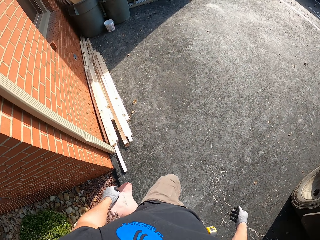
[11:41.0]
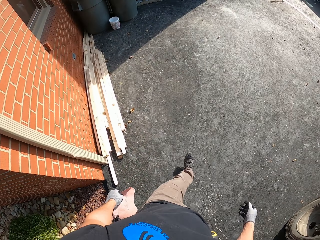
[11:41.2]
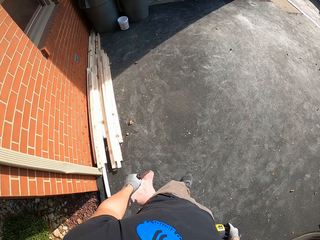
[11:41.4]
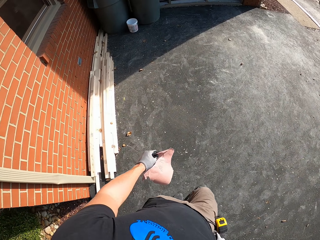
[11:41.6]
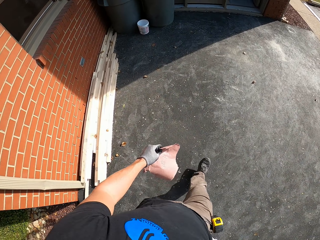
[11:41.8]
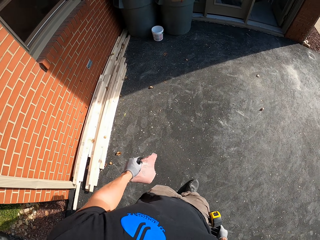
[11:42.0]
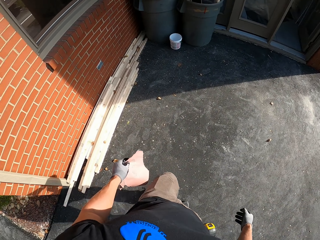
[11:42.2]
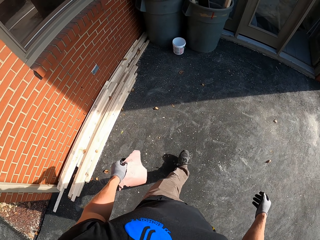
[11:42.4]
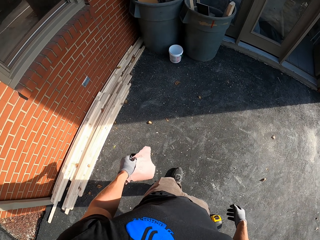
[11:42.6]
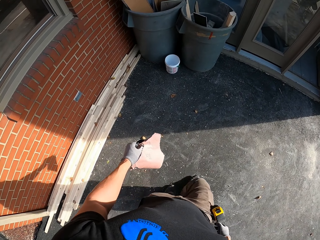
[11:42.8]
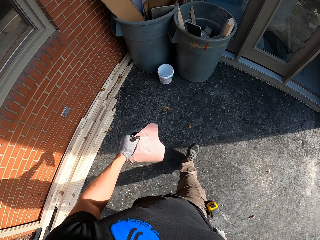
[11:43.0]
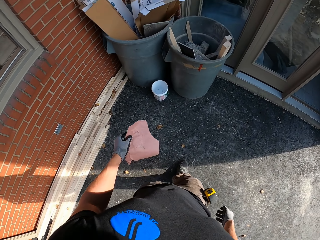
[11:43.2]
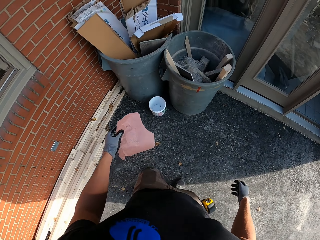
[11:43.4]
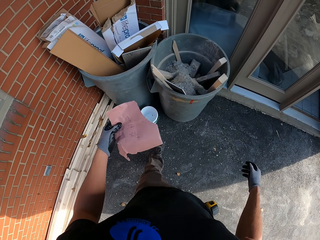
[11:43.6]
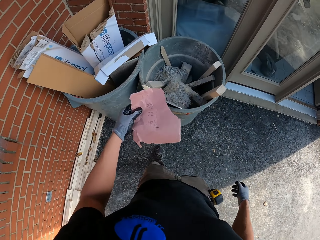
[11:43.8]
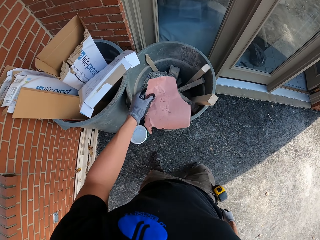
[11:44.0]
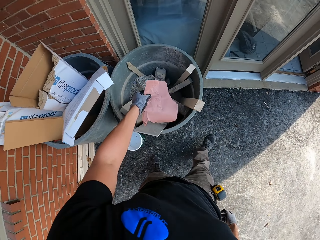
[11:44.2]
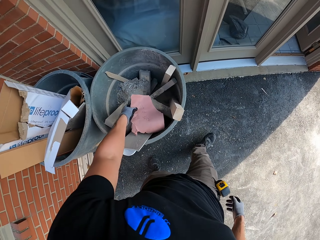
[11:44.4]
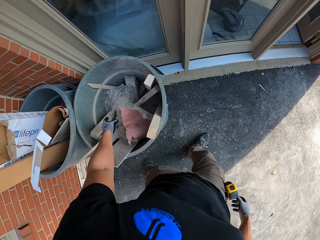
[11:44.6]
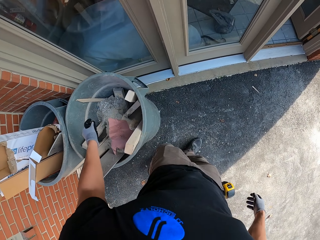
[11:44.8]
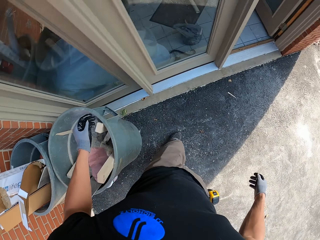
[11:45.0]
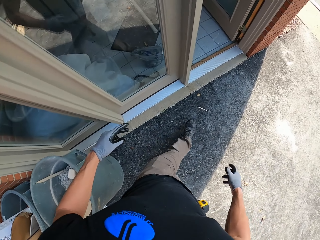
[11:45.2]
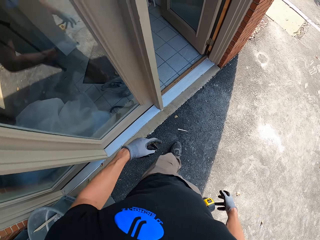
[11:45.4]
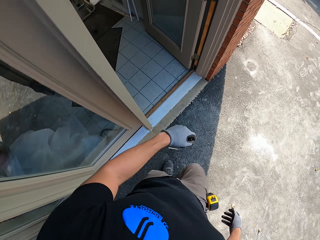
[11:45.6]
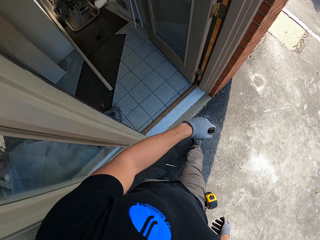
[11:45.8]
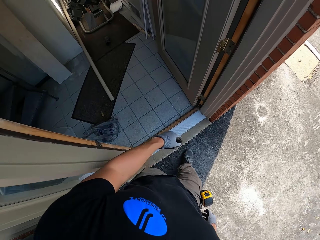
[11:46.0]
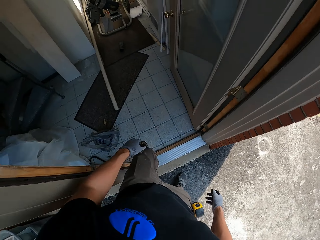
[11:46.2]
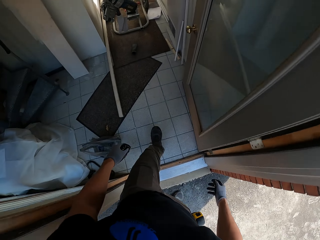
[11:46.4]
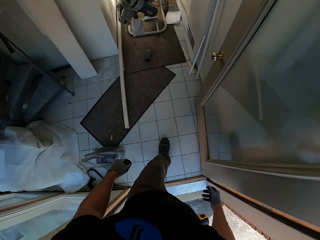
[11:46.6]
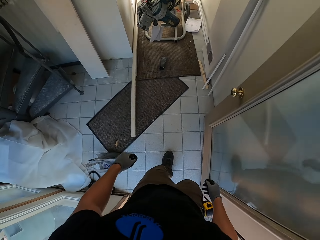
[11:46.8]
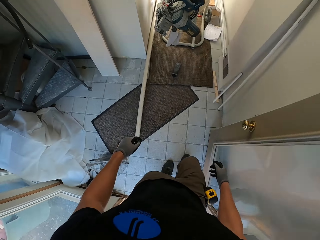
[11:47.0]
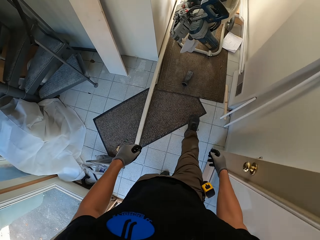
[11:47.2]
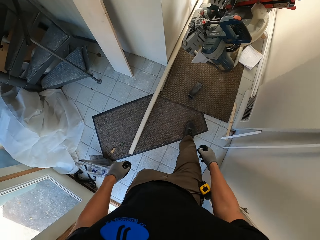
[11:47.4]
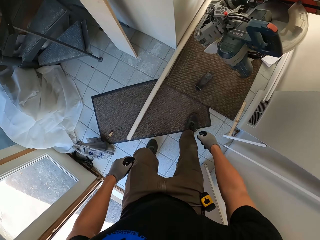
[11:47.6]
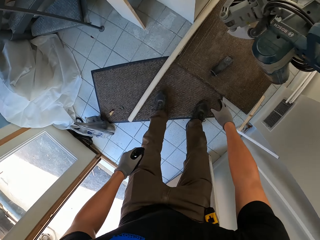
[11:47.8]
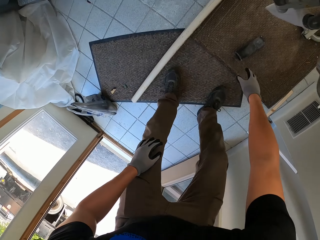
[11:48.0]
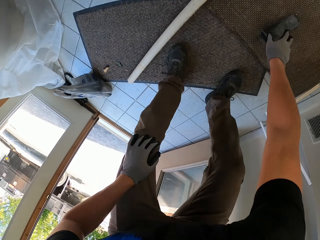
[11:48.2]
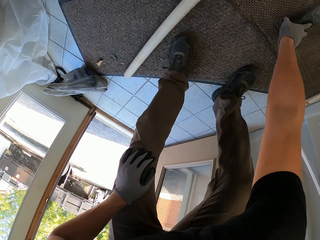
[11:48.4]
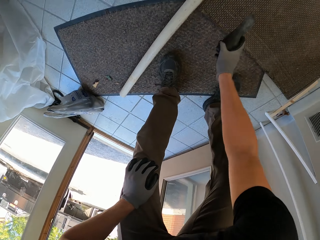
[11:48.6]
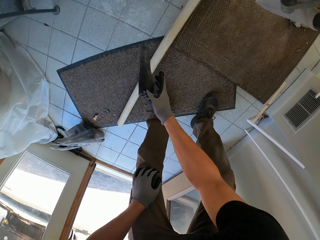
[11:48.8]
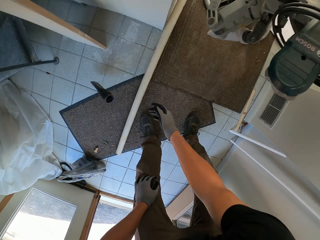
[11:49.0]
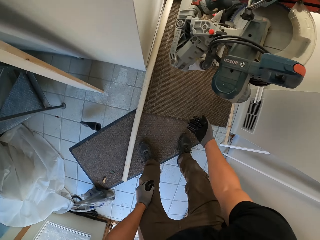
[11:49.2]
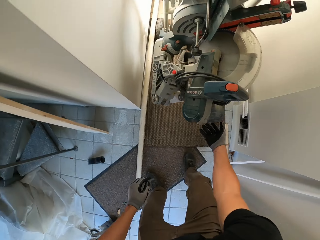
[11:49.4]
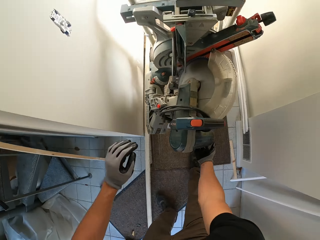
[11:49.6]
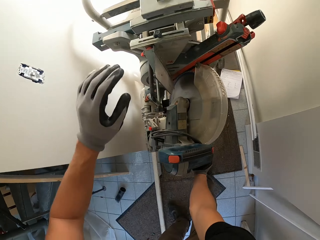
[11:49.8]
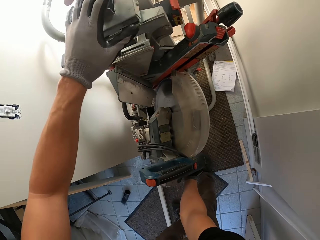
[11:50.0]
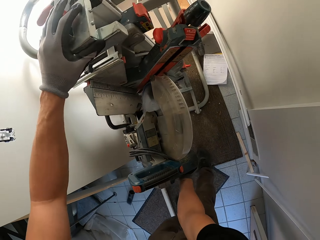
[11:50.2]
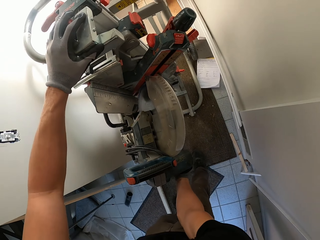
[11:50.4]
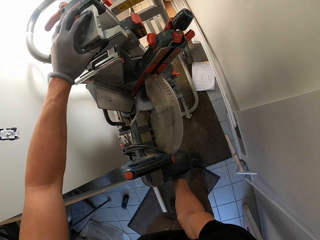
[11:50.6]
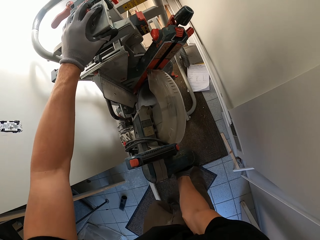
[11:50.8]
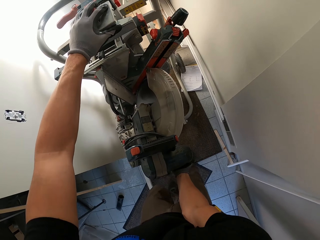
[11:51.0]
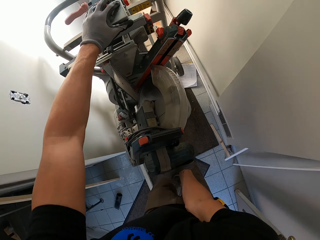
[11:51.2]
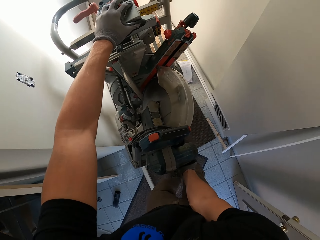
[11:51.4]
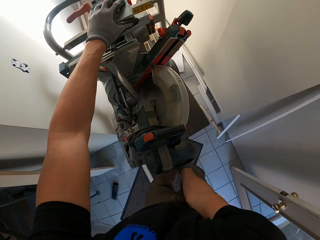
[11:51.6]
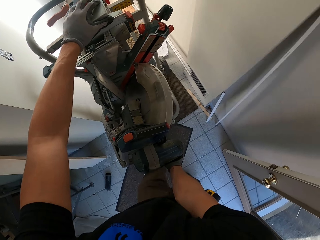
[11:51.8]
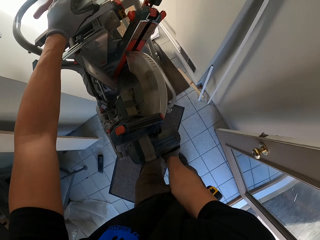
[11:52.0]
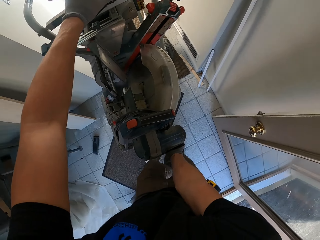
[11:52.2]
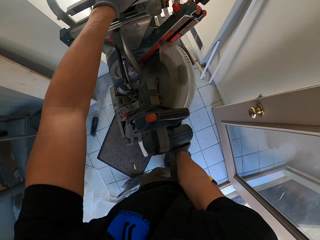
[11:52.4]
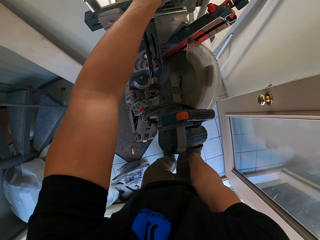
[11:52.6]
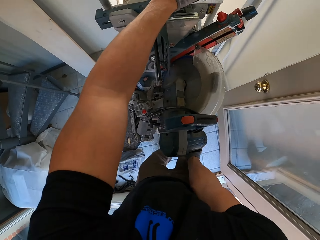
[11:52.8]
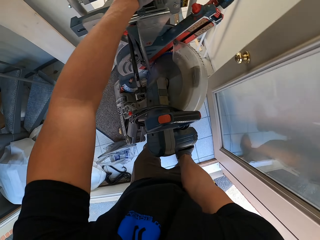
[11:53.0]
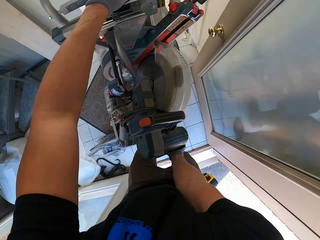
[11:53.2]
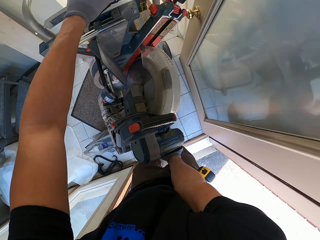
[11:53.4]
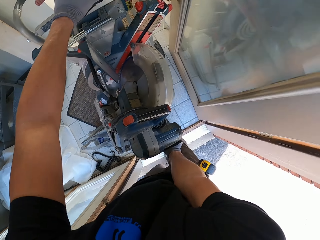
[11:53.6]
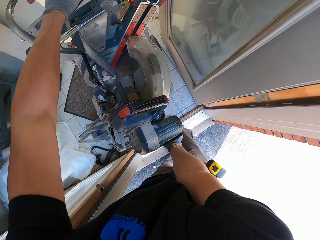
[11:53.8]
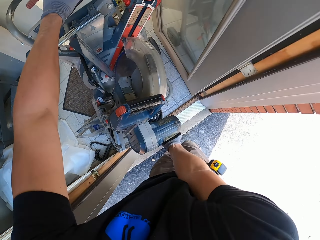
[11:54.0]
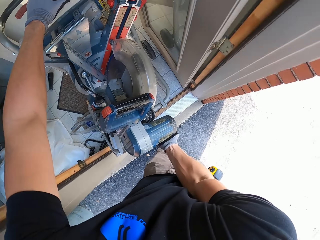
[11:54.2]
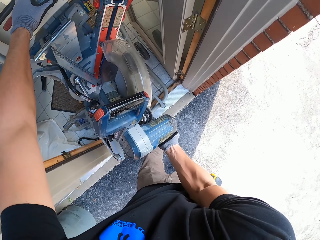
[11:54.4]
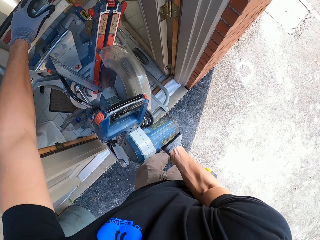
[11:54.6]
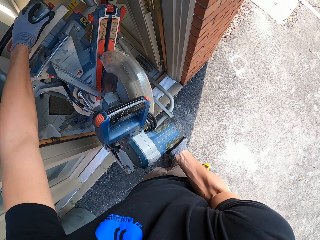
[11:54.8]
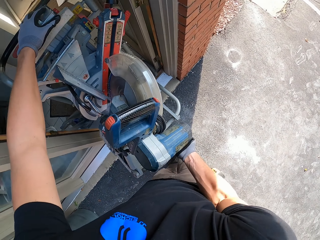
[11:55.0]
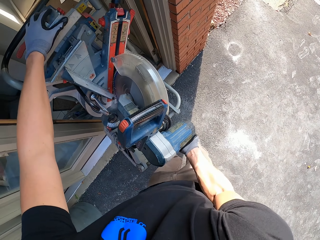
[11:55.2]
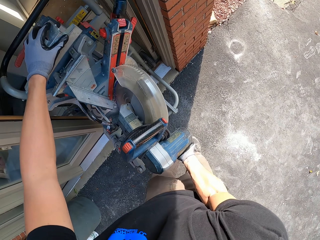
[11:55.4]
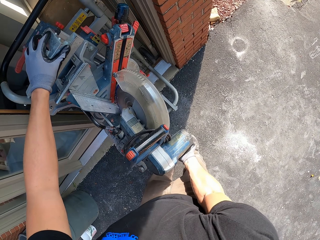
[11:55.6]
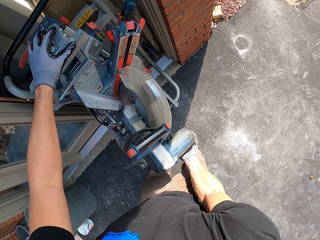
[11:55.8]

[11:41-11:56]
The camera wearer places the paper in the trash bin. They walk in the house. They bend down. They pick something. They throw a plastic cover aside. They pull the machine.

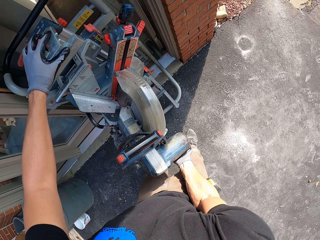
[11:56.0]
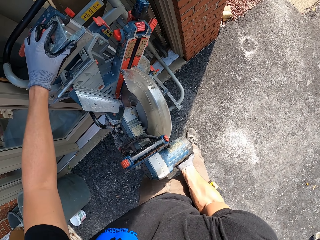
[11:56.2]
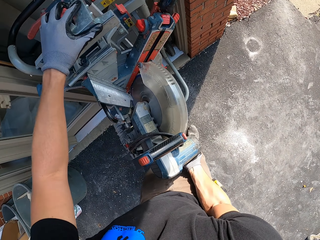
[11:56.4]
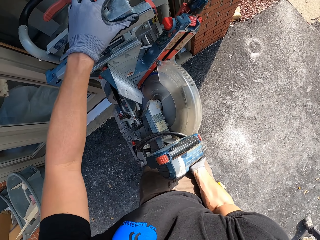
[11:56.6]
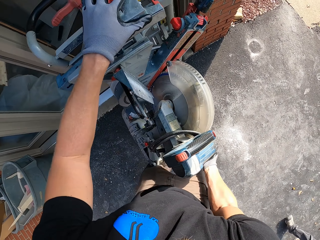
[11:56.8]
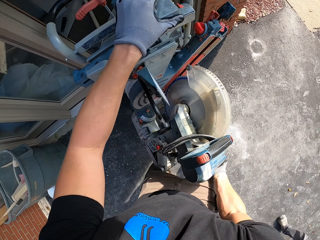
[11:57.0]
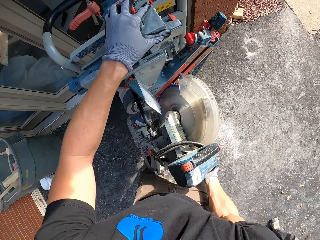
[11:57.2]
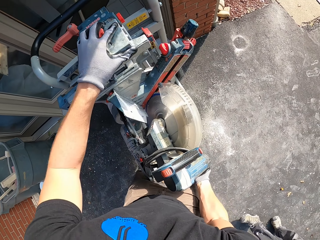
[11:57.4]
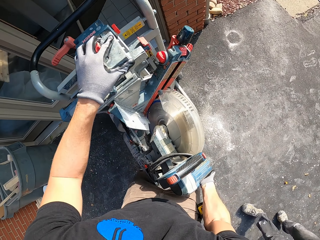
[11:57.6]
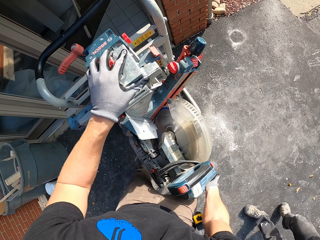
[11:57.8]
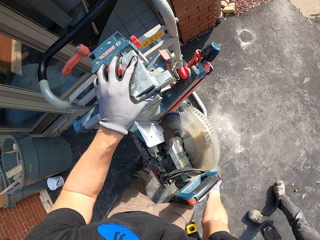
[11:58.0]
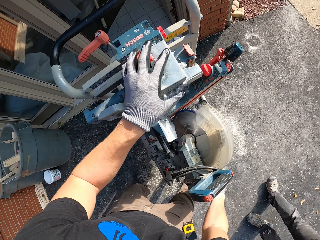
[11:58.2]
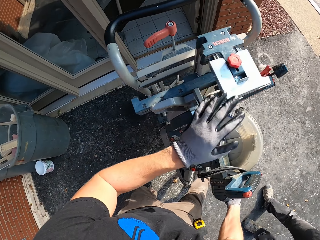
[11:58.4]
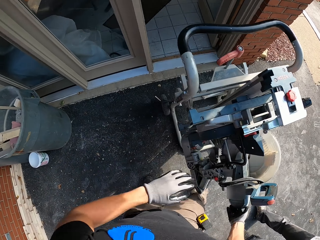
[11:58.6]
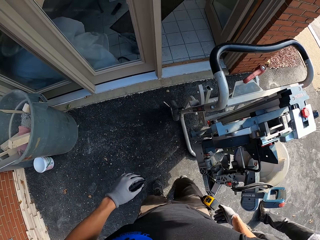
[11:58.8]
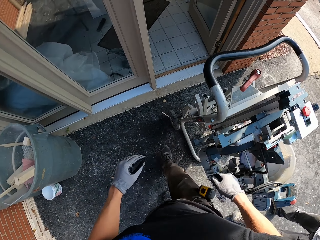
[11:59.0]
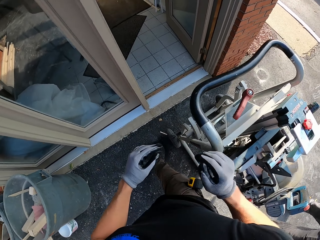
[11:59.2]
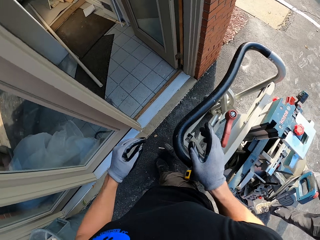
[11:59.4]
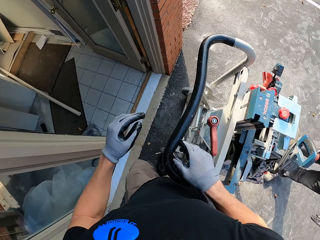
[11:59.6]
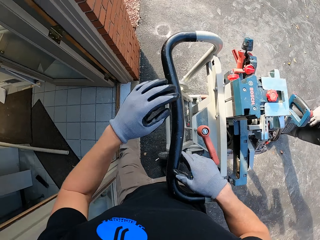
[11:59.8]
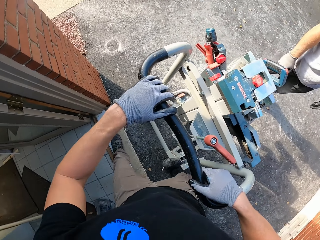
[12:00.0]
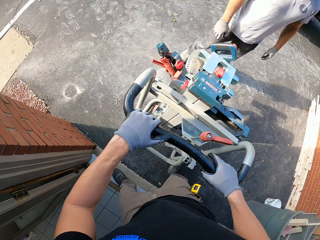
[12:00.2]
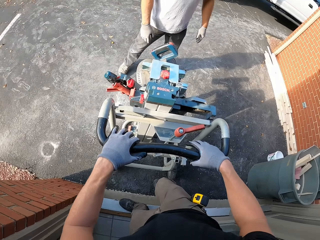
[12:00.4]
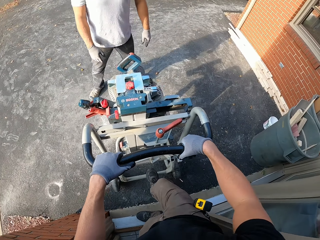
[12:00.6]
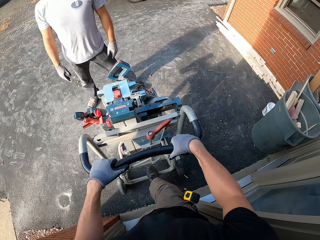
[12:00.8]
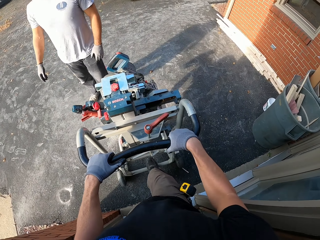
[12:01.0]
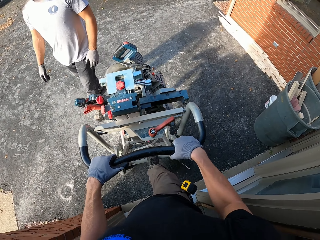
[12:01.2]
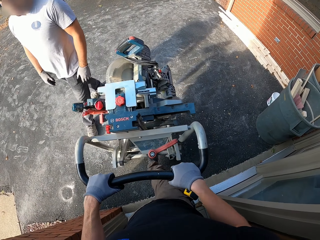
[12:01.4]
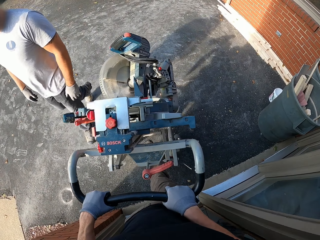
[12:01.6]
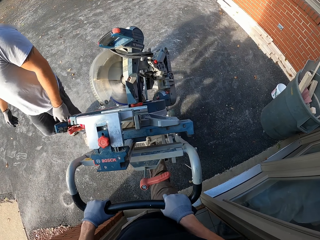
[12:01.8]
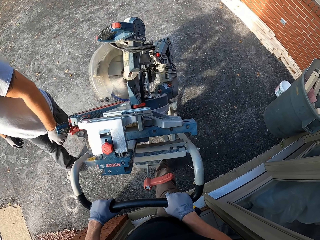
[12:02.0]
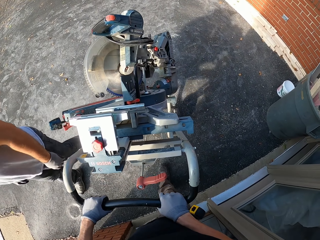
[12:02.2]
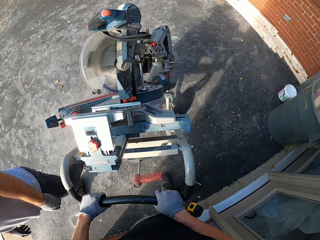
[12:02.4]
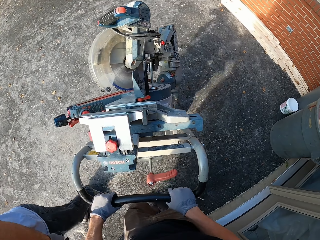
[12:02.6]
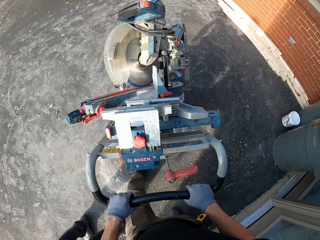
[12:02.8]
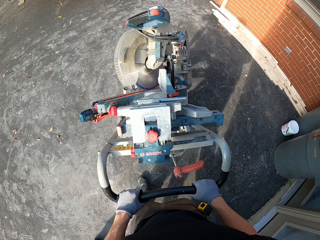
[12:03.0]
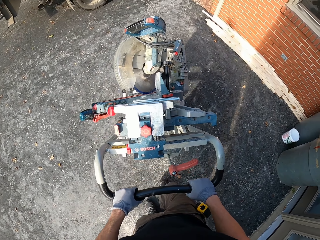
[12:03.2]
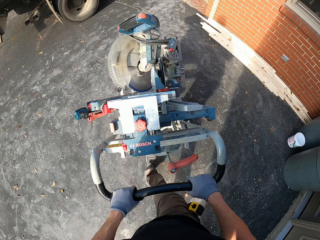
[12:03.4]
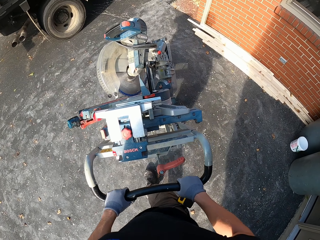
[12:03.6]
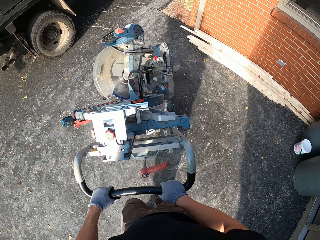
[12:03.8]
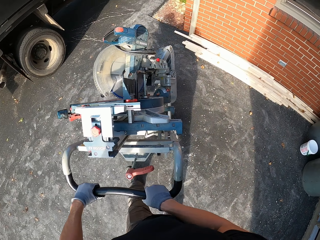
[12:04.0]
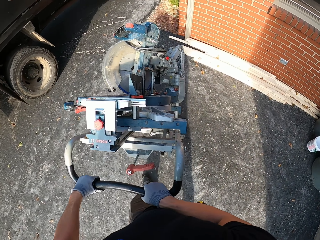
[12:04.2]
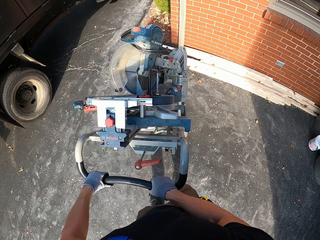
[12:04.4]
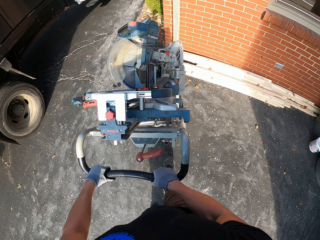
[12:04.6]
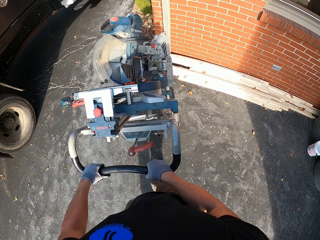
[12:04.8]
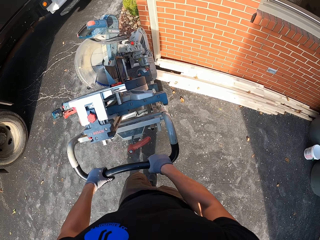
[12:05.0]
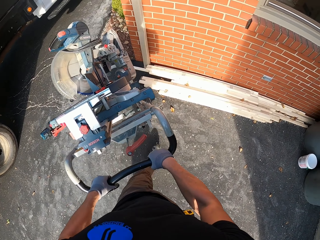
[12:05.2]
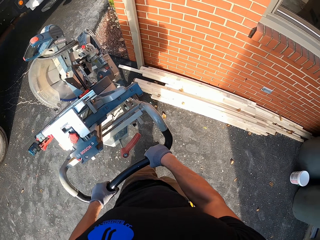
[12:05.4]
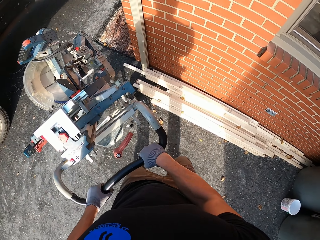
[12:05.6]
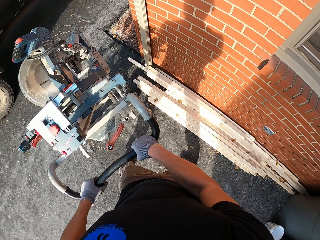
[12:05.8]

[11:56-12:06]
The camera wearer places something on the ground. They walk around the object. A person looks around and walks around. The camera wearer pushes the machine.
